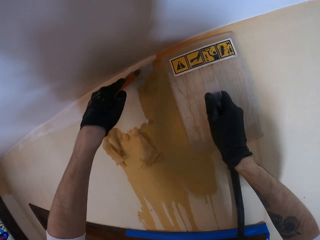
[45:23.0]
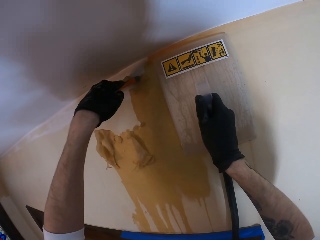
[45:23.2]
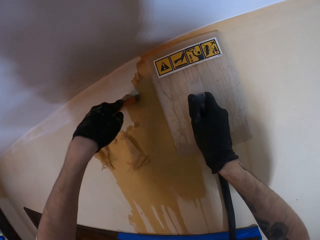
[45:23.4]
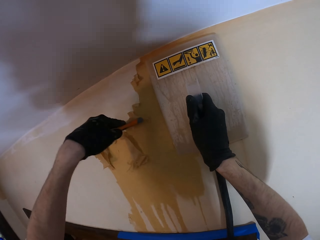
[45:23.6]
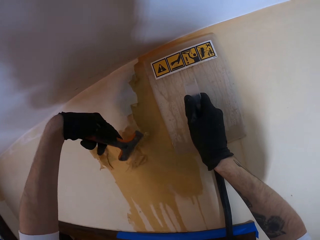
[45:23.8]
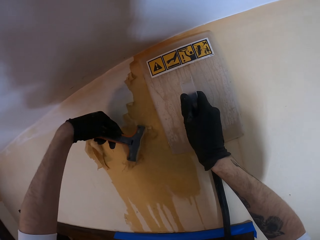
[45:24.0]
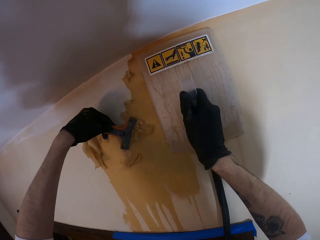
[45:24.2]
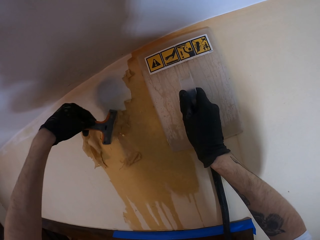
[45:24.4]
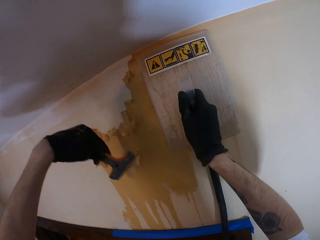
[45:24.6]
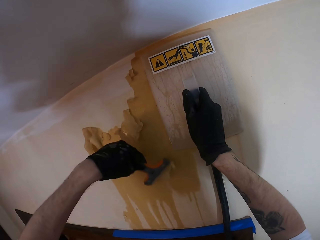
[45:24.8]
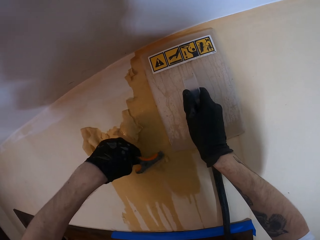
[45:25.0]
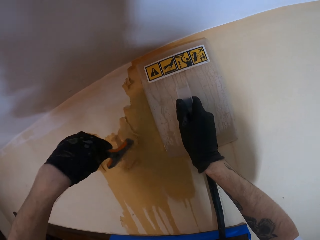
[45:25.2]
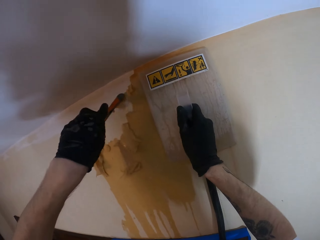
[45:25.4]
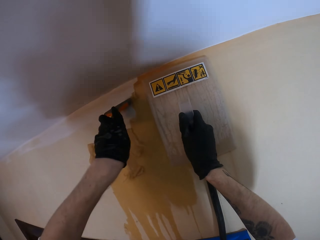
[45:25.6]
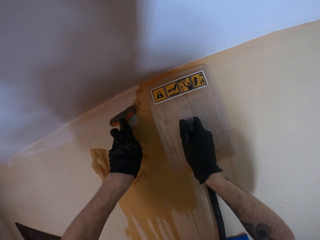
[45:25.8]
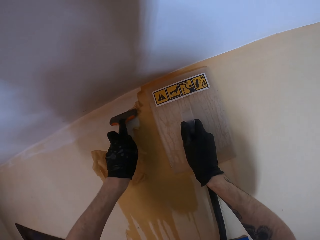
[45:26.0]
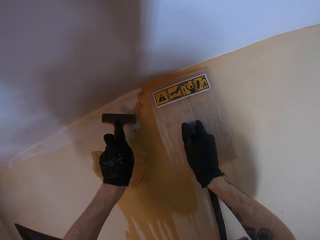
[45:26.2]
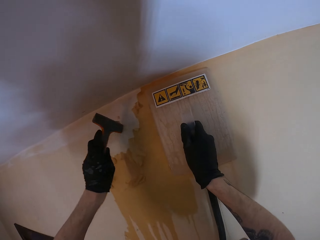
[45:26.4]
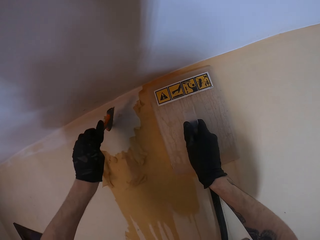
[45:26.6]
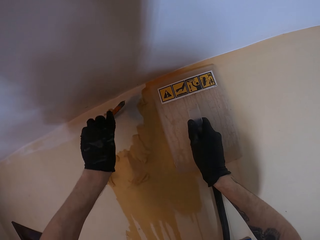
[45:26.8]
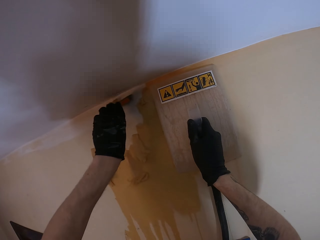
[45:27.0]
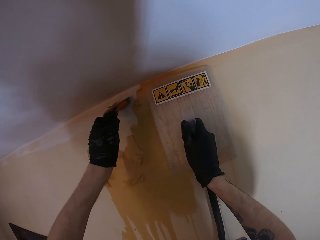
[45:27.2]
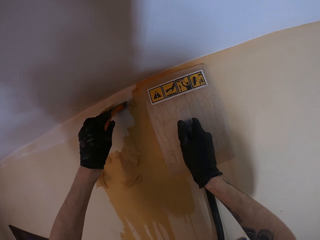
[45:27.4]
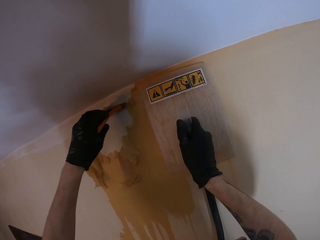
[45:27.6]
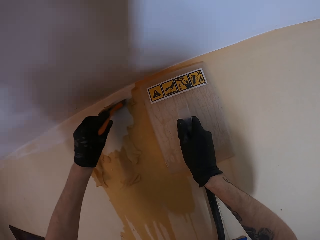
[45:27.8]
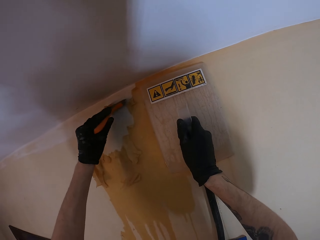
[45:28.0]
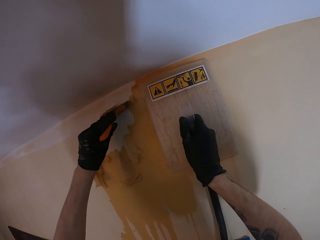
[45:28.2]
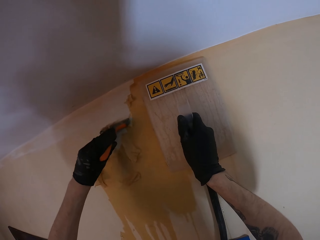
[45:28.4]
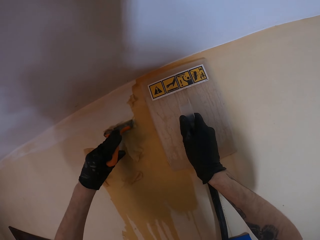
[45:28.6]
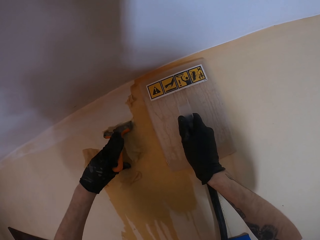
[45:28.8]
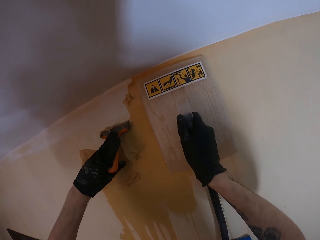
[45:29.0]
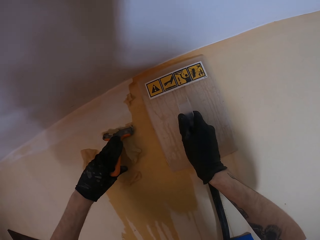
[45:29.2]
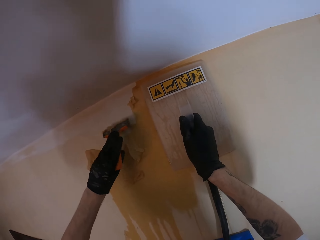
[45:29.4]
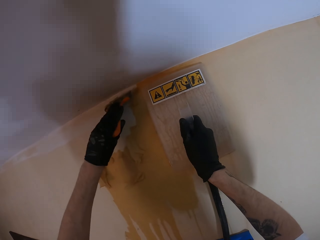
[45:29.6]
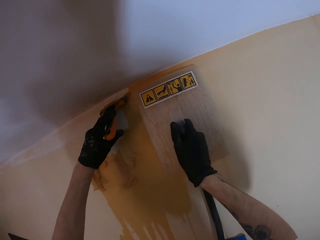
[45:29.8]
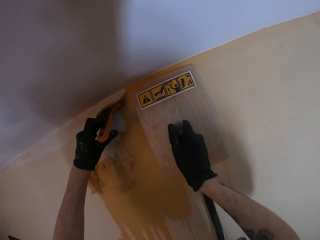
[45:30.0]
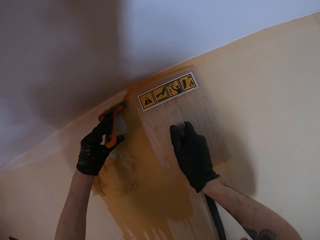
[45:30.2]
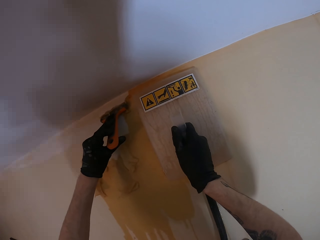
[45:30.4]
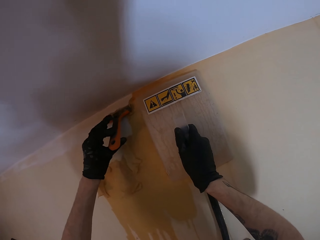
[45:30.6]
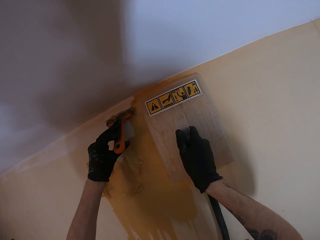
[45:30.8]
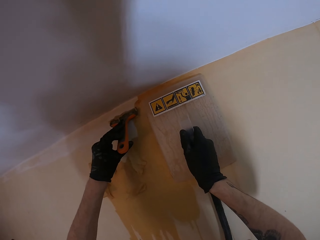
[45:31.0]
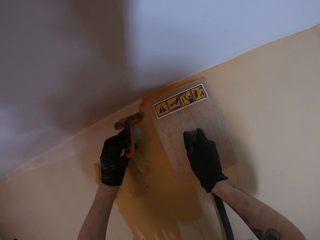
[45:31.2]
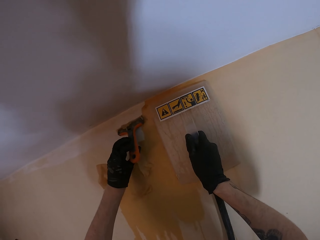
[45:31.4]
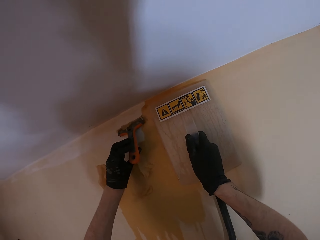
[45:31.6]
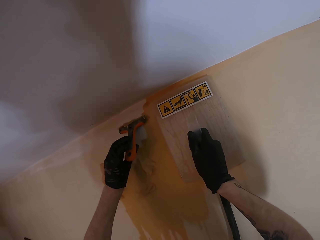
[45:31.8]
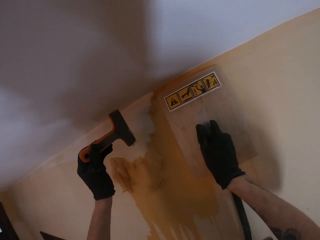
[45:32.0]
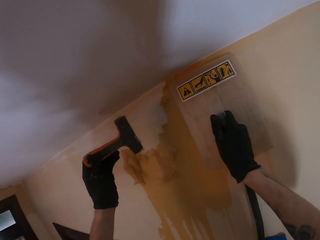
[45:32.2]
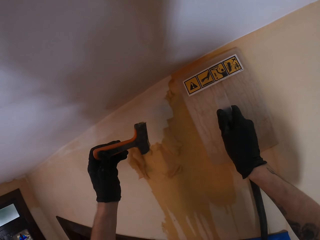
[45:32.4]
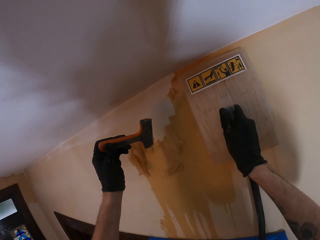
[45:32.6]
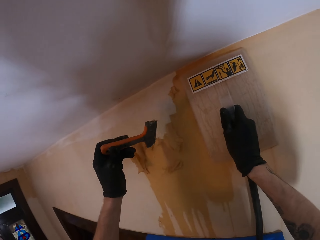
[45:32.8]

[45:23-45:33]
The camera wearer scrapes off paint.

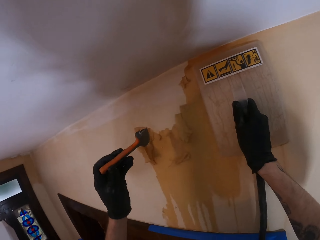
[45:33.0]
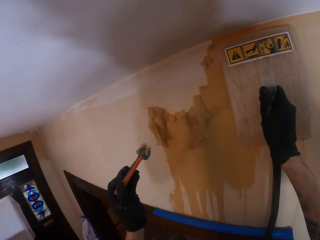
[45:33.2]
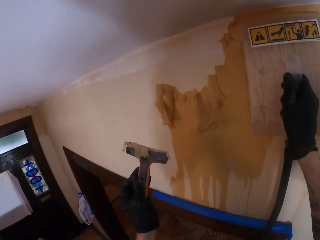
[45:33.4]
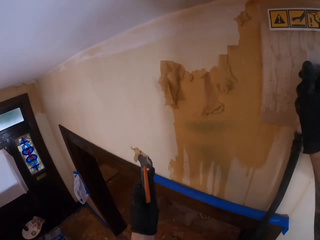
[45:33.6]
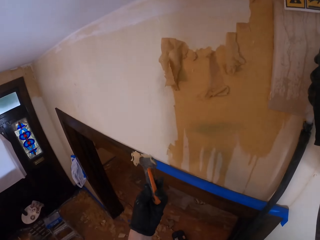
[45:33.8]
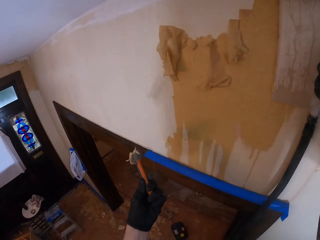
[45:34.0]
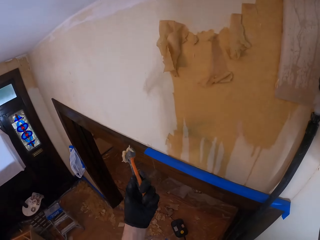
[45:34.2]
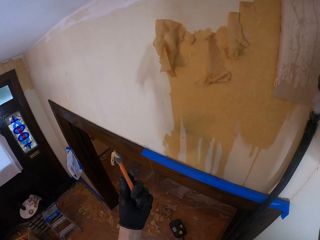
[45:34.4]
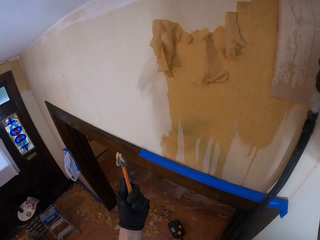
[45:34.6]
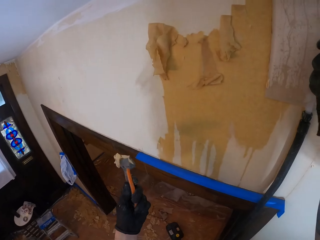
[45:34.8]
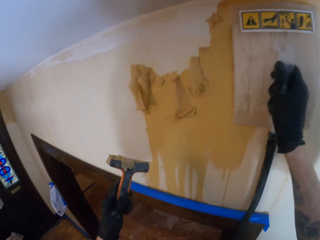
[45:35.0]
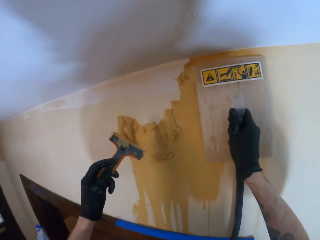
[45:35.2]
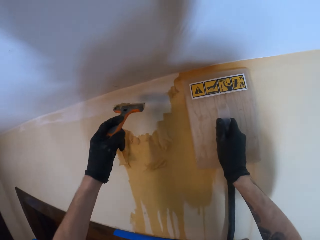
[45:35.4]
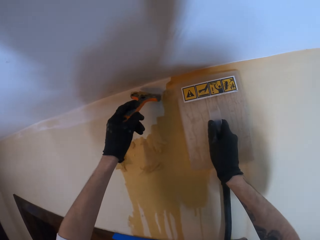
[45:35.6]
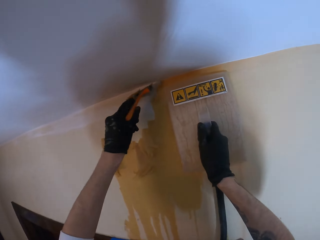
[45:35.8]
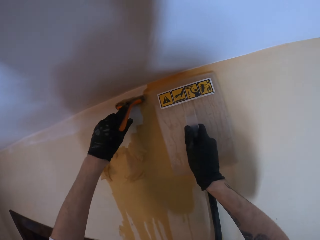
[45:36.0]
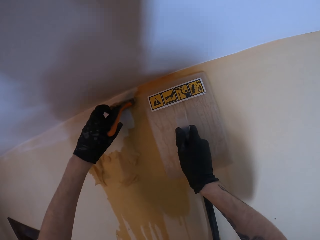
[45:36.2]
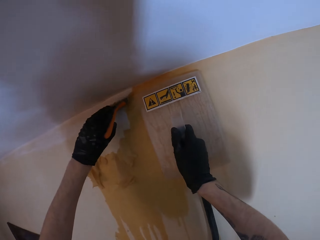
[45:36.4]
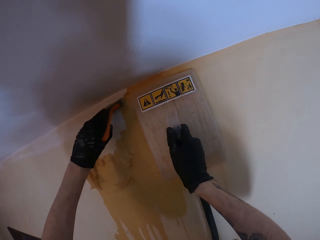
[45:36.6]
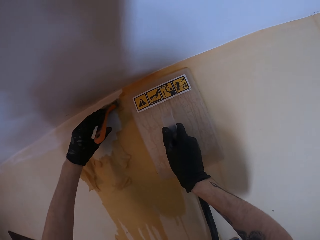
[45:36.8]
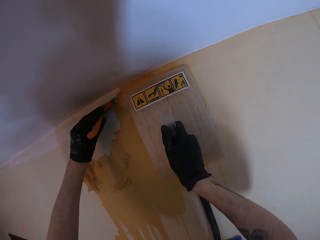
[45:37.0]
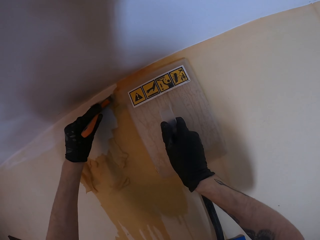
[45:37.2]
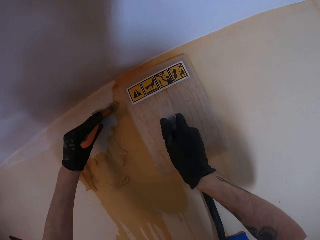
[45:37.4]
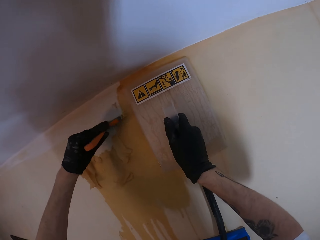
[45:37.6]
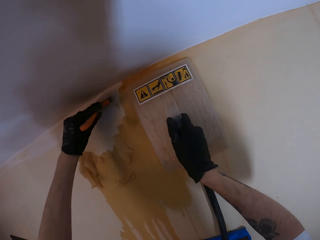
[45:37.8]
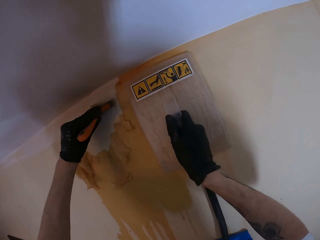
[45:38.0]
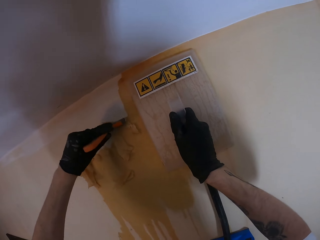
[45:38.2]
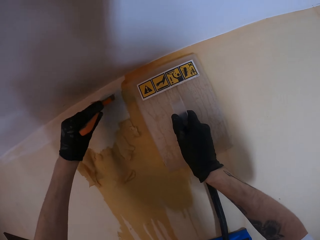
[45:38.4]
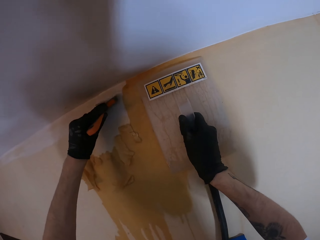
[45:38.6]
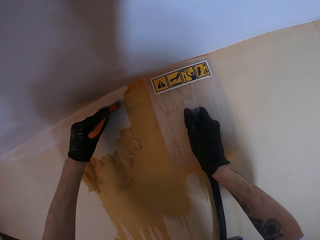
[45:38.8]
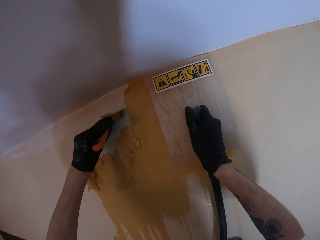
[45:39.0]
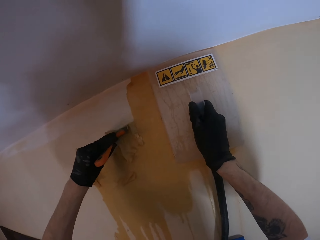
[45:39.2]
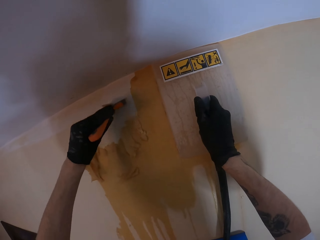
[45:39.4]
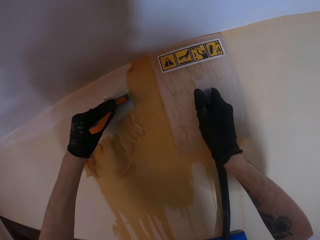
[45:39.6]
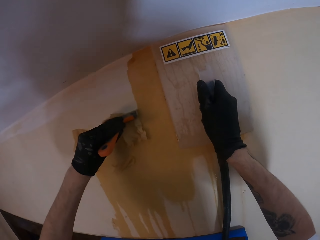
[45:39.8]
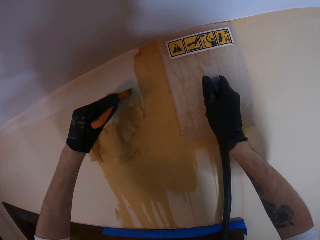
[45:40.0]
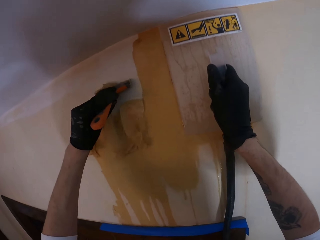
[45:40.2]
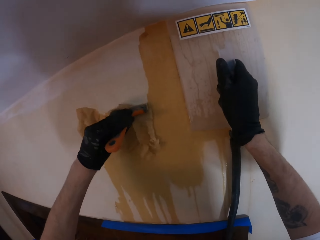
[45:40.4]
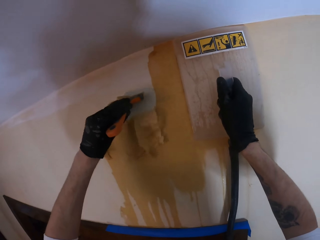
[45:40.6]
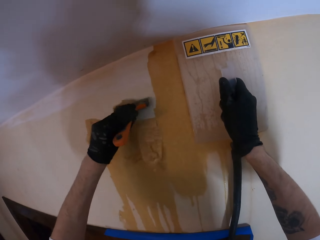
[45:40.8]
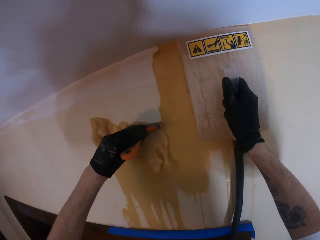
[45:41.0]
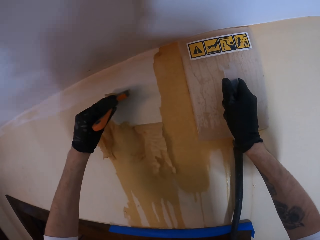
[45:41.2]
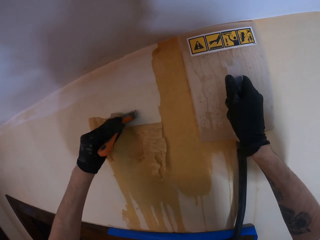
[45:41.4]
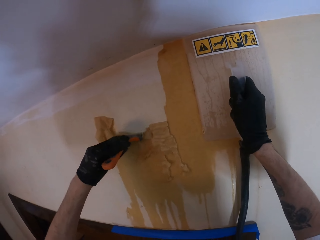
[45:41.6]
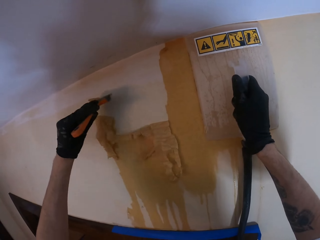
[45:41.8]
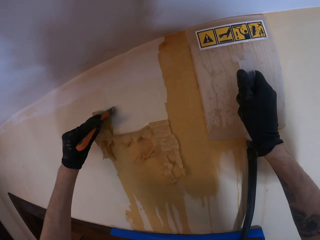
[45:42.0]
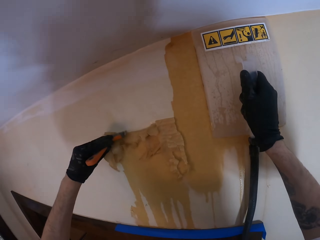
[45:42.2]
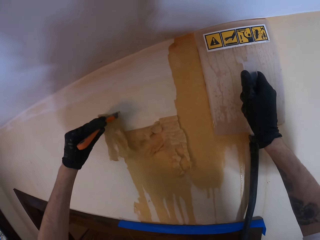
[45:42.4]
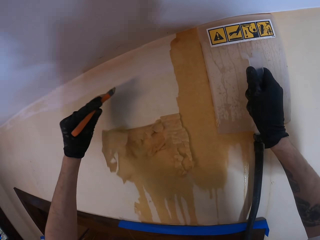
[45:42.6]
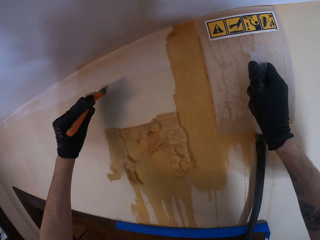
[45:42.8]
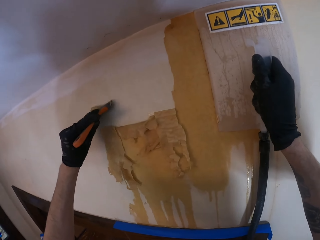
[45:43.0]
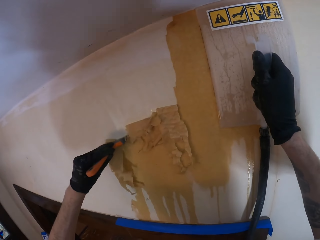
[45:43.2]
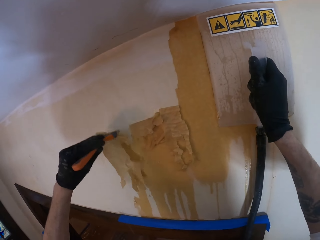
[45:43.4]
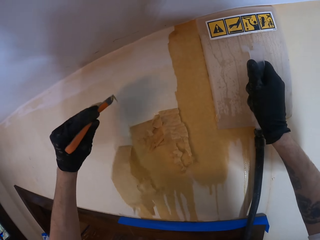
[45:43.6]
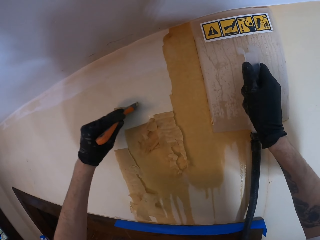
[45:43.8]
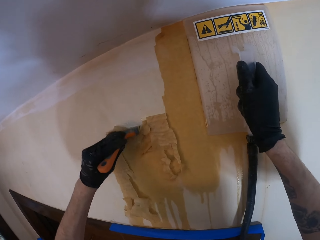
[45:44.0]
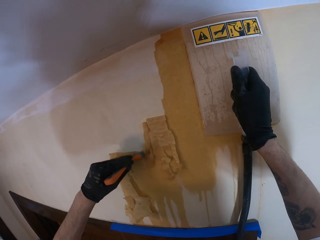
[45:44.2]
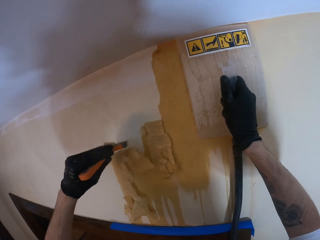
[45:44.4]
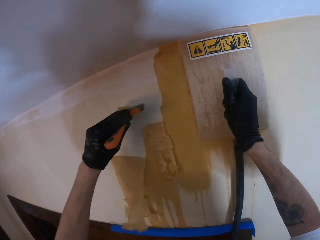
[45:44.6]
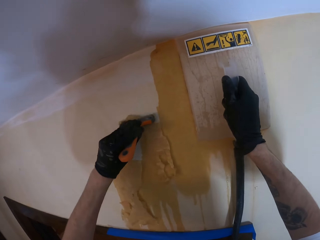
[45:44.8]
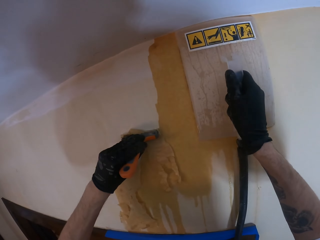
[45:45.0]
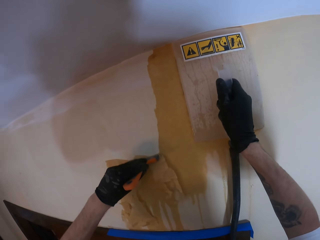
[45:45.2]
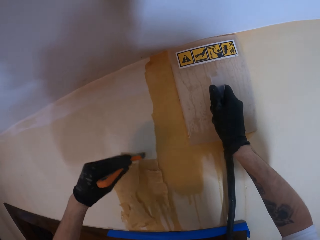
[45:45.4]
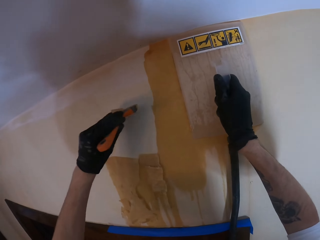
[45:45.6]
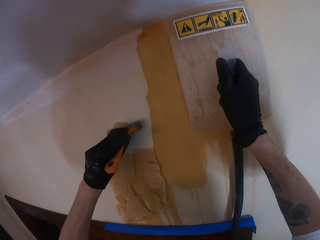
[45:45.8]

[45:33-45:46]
The camera wearer looks at the scraper. They scrape off paint. They move up the trowel.
